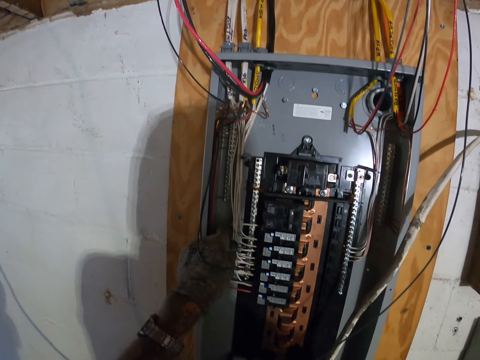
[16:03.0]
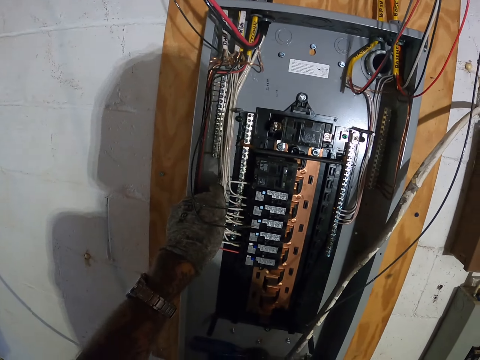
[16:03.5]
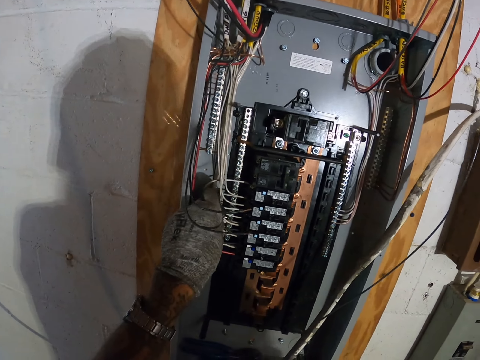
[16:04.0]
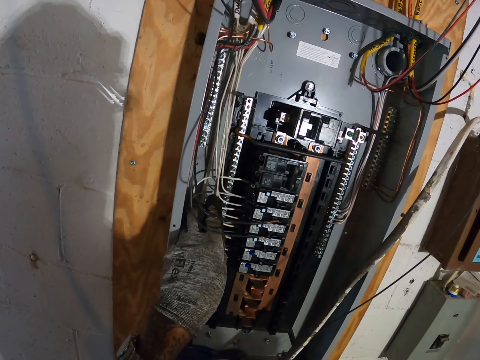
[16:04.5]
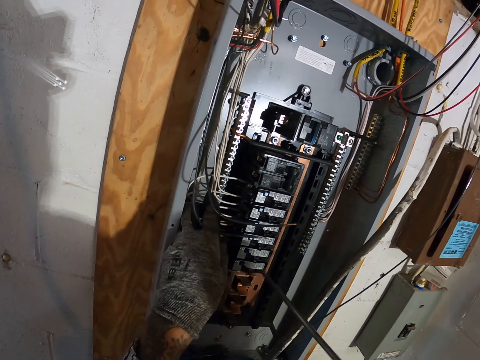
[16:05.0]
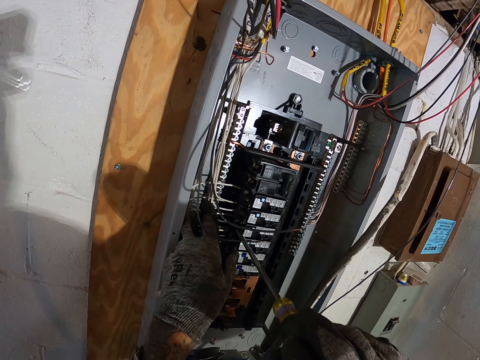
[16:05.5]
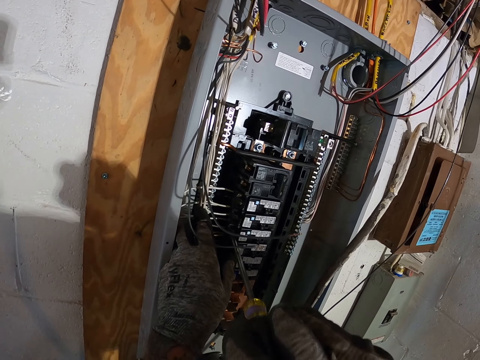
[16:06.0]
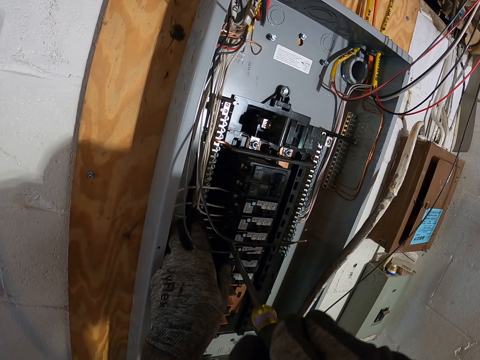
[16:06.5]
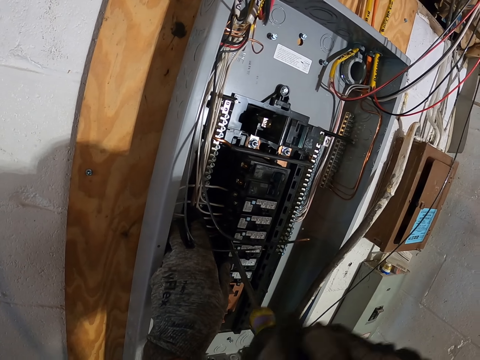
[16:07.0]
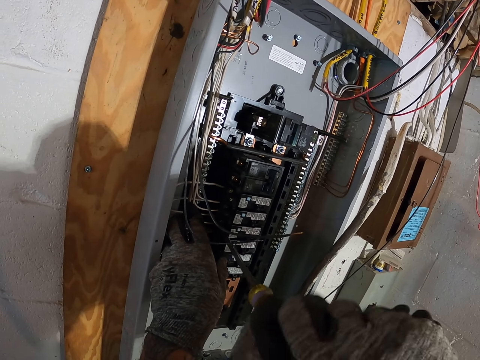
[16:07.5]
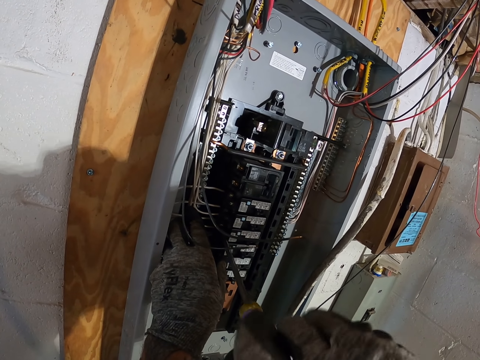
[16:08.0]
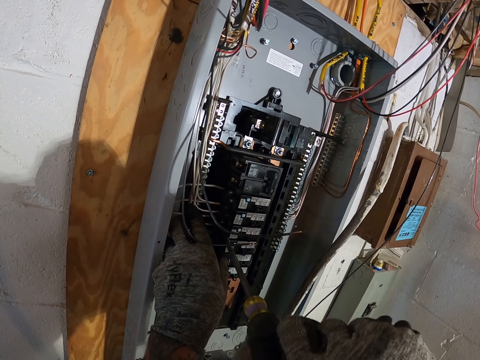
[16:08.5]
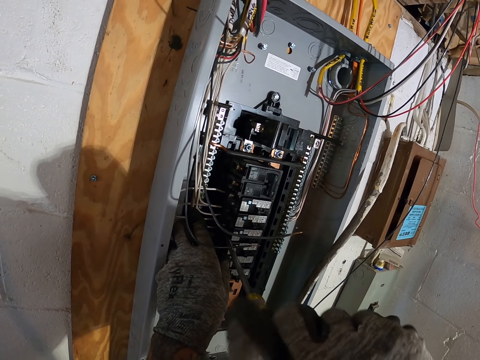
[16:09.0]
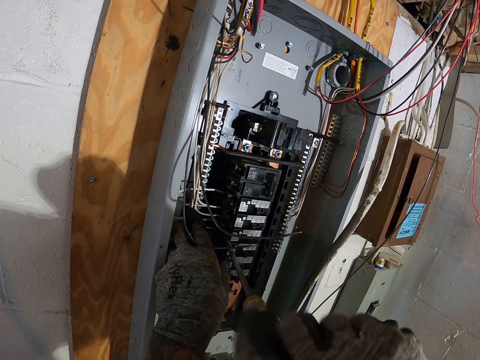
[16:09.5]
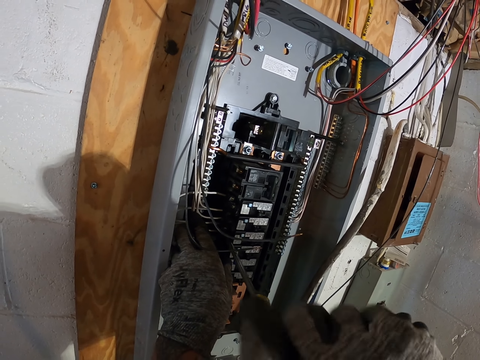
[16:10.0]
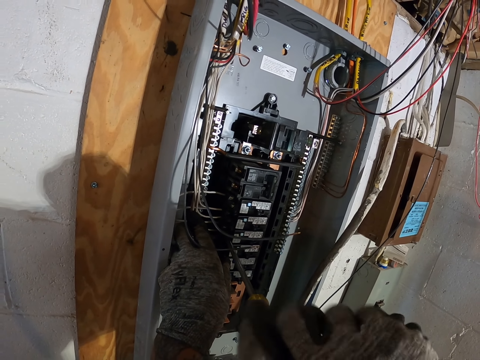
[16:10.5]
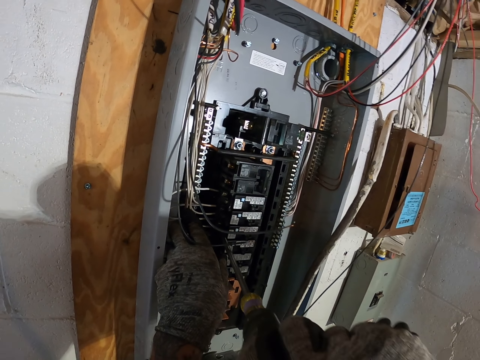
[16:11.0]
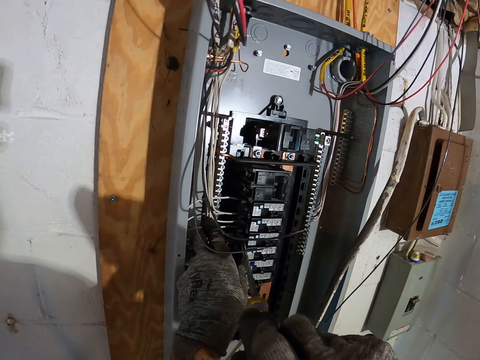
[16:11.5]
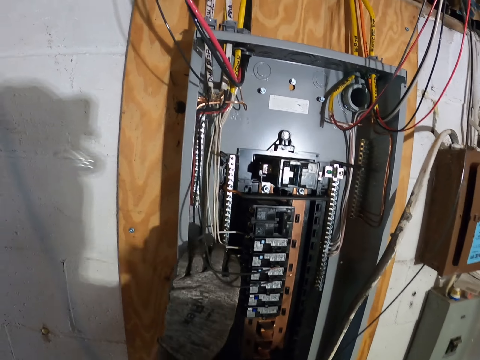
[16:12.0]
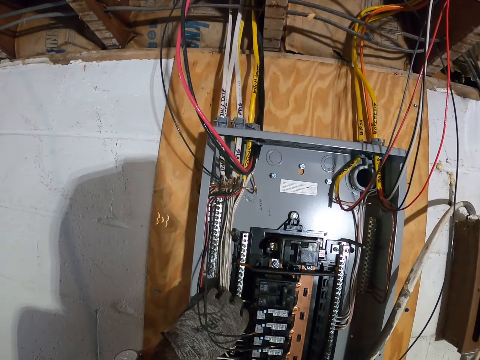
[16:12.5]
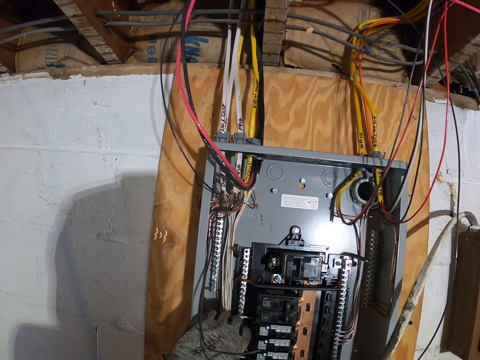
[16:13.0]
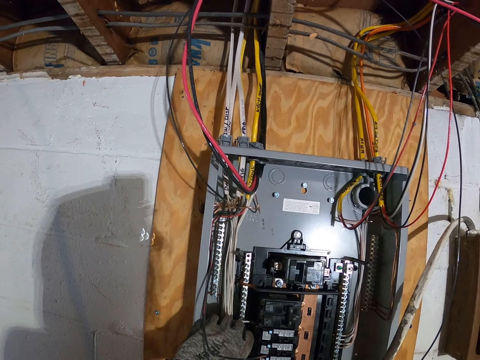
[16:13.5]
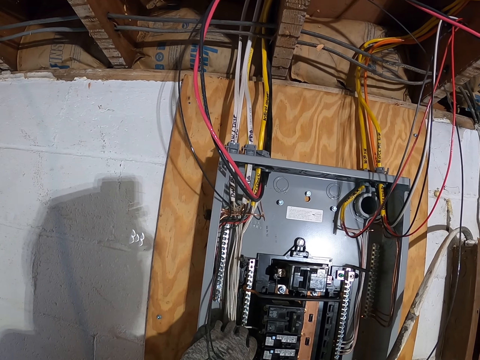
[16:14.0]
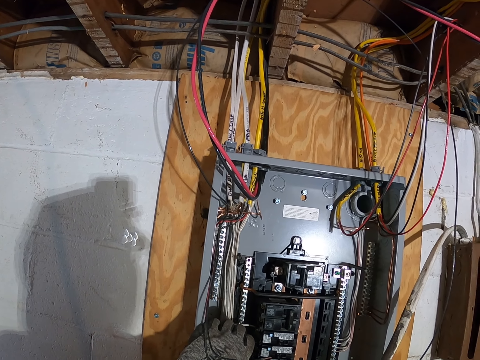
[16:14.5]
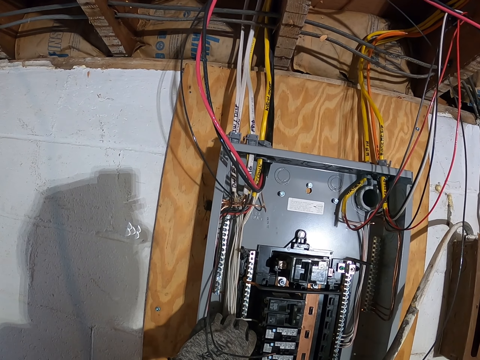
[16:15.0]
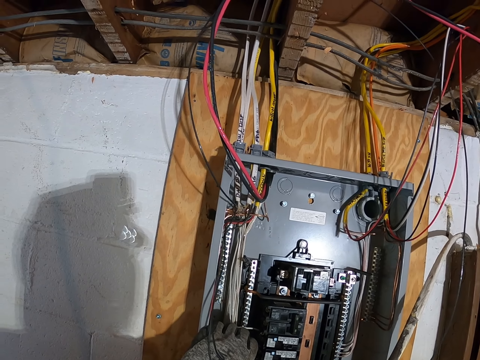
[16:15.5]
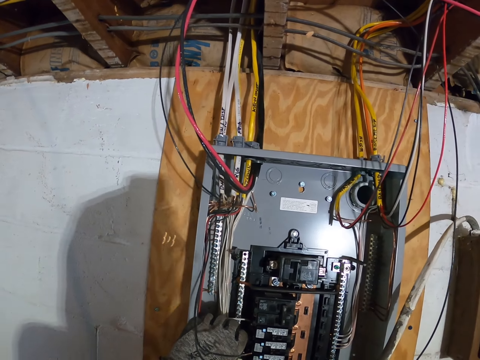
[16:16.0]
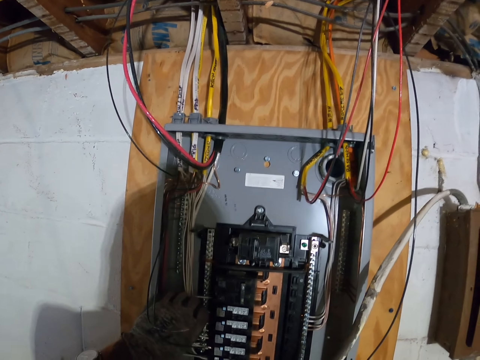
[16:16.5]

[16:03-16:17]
The camera wearer fixes wires using a screwdriver. He screws in a wire in the power box. He holds the wires in the power box with his hand. He touches the wires.

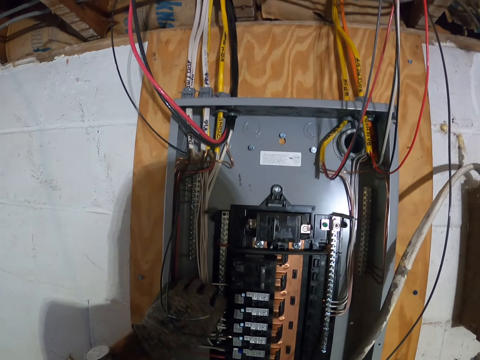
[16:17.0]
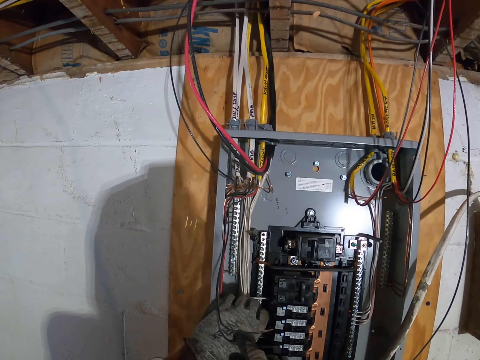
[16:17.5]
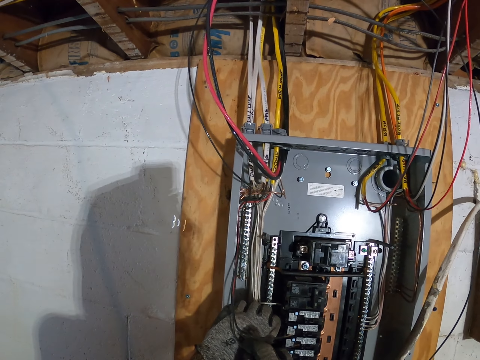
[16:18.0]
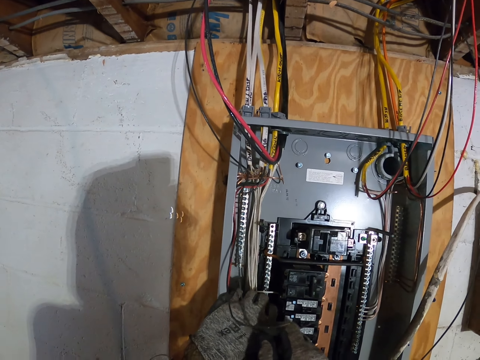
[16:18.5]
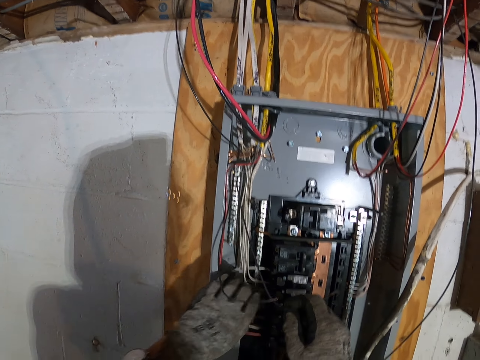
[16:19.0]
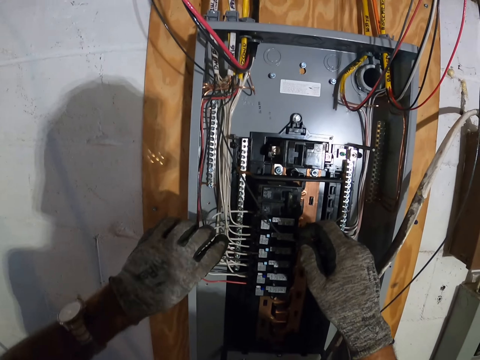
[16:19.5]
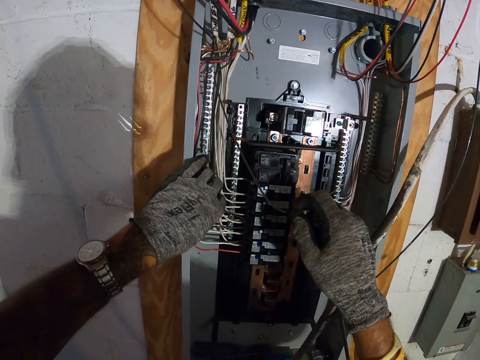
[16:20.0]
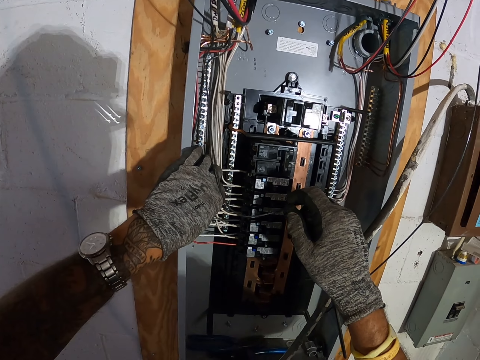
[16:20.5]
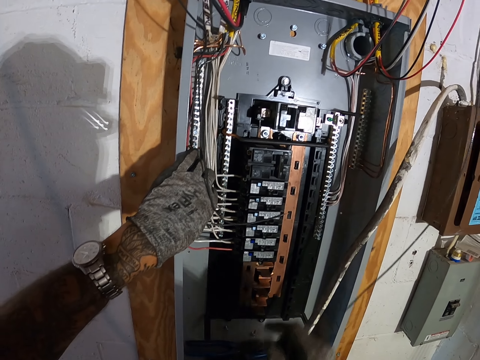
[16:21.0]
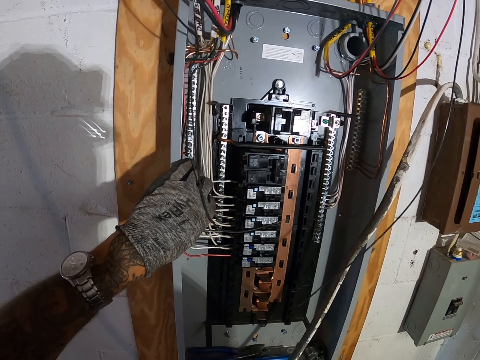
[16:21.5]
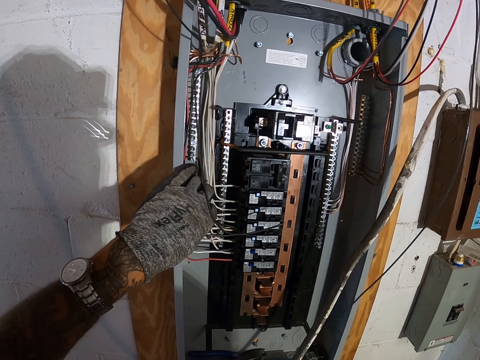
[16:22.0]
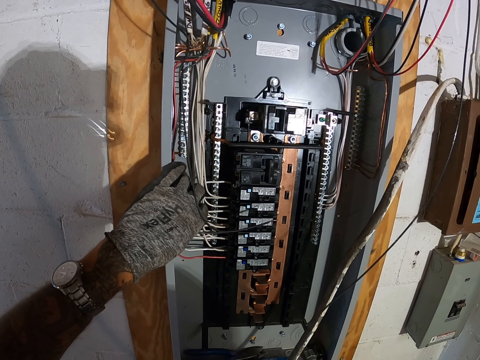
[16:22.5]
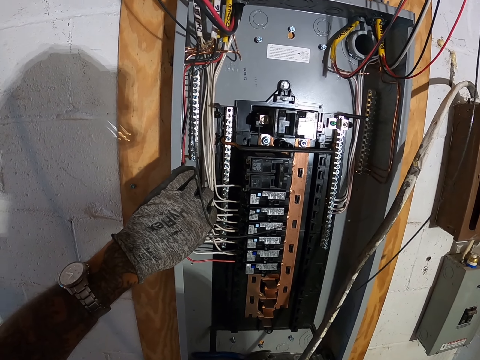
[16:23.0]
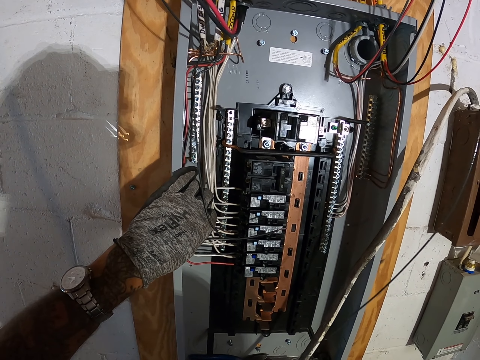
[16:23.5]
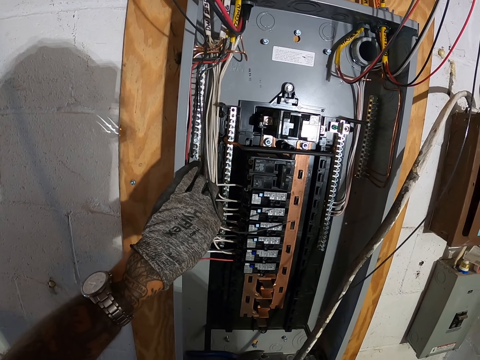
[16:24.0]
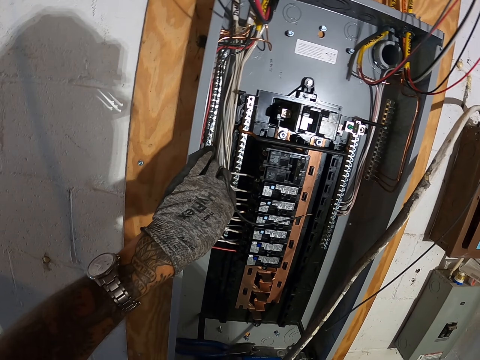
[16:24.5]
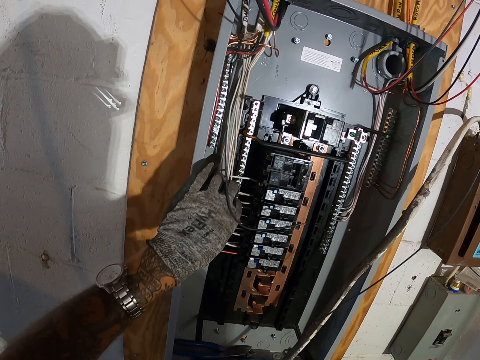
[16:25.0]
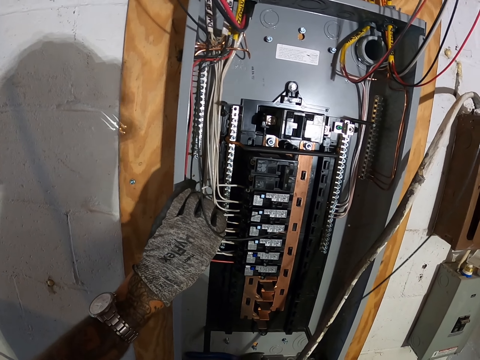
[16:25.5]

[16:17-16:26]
The camera wearer fixes the wires using a hand.

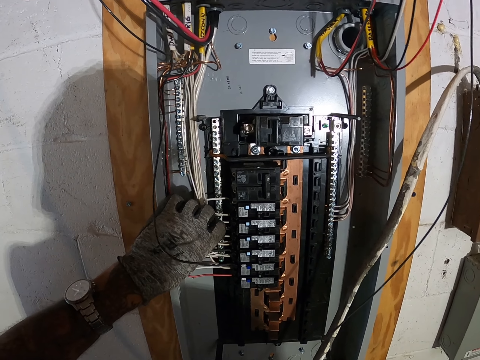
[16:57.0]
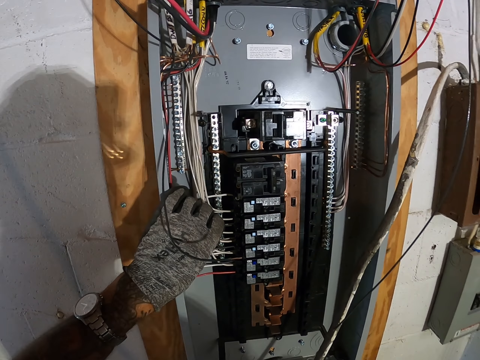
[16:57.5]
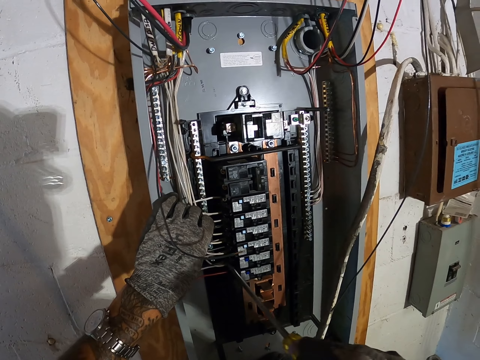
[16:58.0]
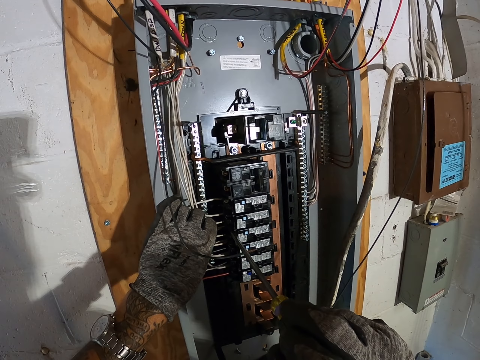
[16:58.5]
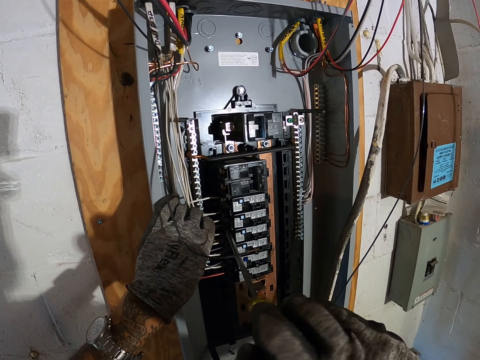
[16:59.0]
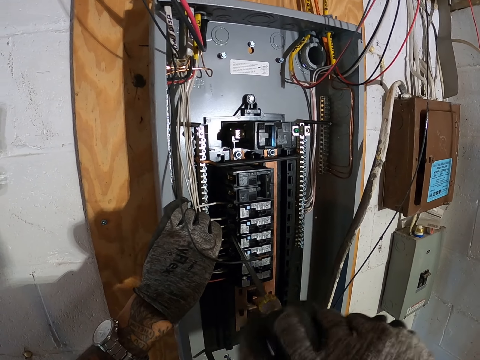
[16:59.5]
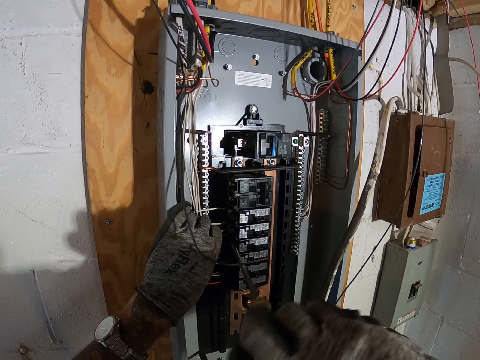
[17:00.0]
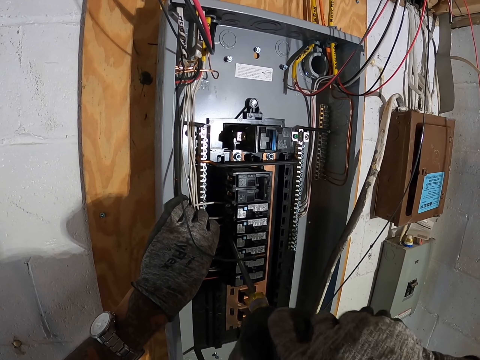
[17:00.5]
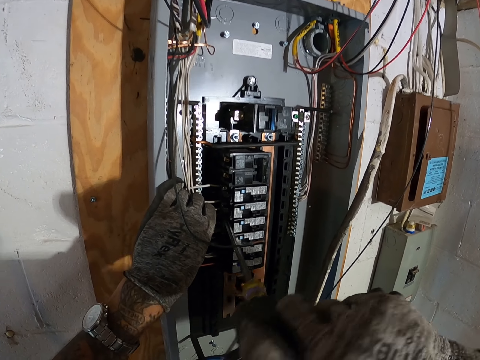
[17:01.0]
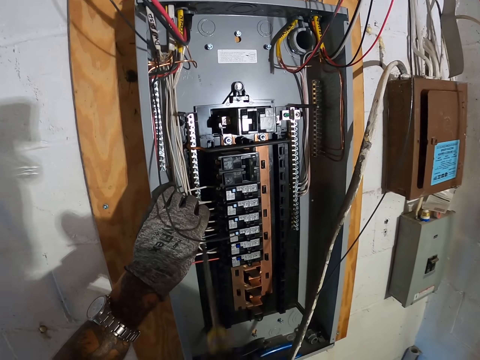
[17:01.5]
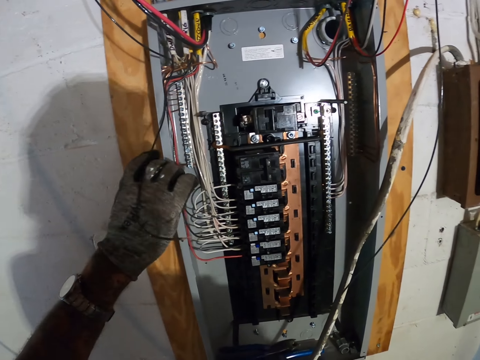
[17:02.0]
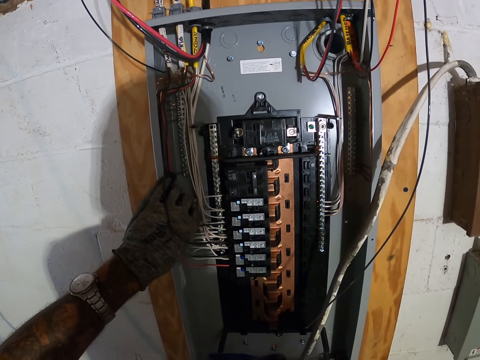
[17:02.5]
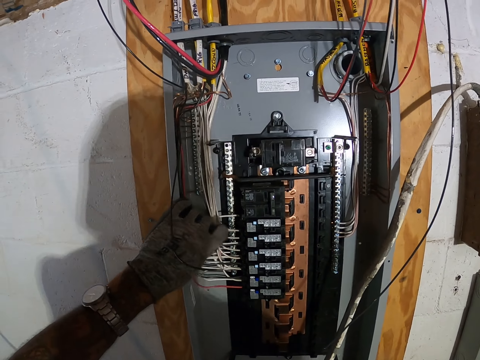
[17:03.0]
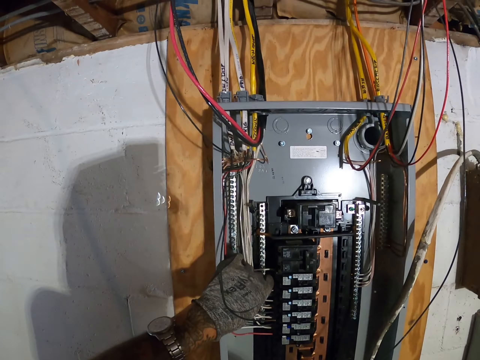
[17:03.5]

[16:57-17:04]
The camera wearer fixes wires using a screwdriver. He screws in a wire in the power box. He holds the wires in the power box with his hand. He fixes the wires using a hand.
